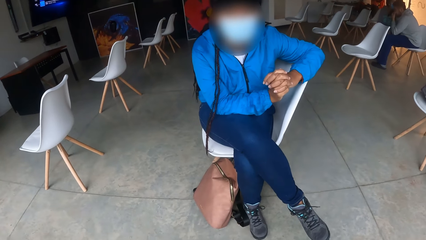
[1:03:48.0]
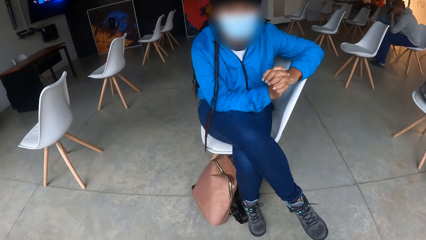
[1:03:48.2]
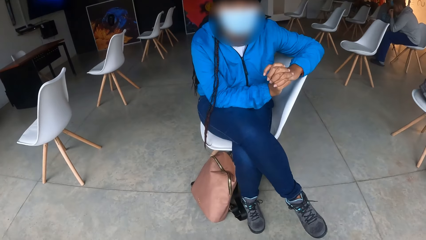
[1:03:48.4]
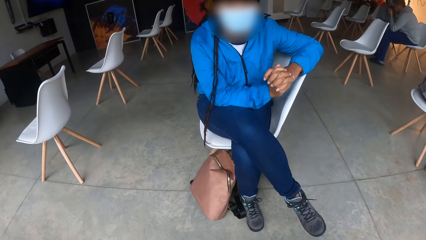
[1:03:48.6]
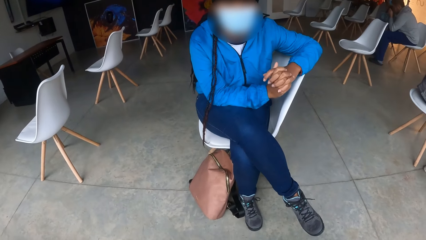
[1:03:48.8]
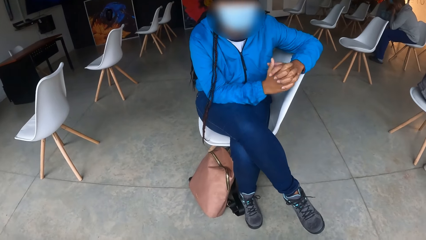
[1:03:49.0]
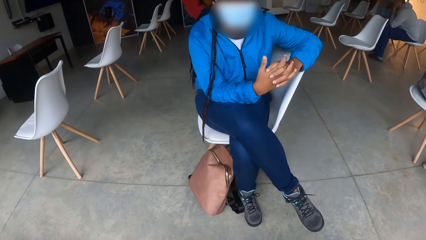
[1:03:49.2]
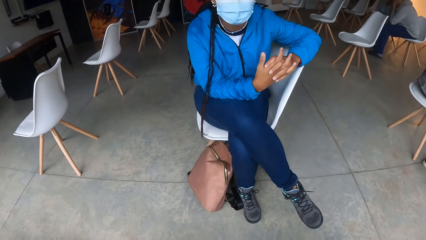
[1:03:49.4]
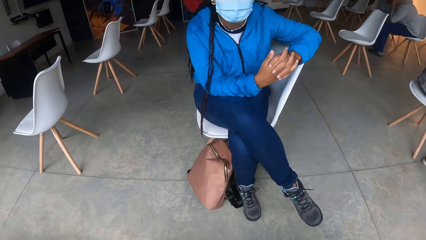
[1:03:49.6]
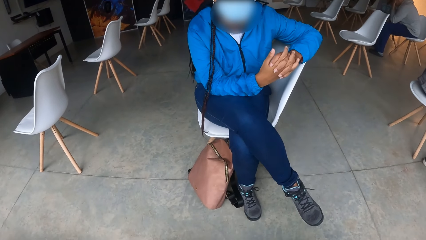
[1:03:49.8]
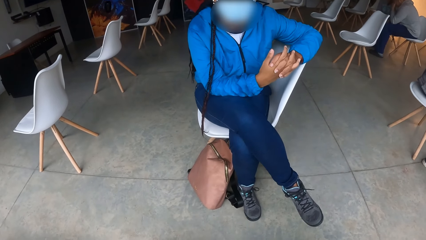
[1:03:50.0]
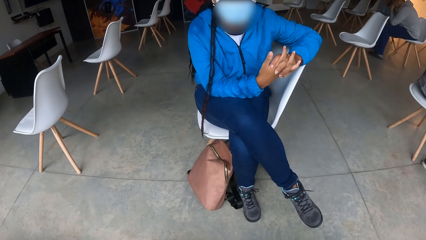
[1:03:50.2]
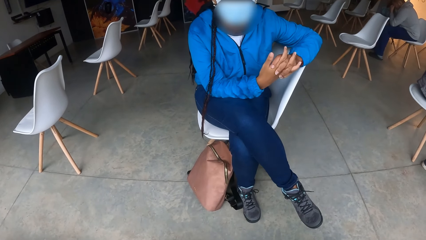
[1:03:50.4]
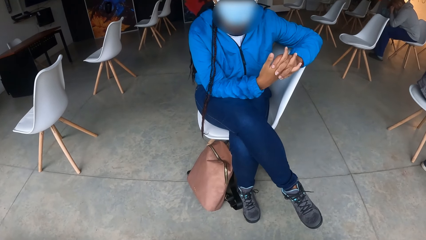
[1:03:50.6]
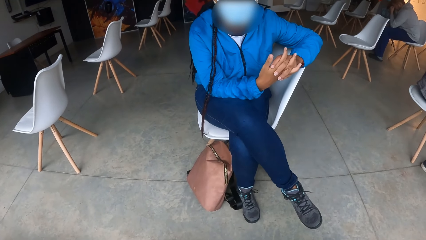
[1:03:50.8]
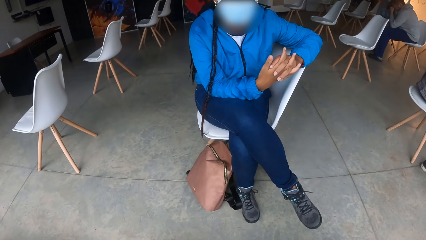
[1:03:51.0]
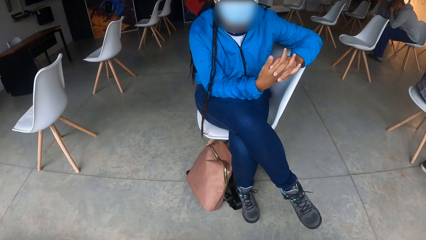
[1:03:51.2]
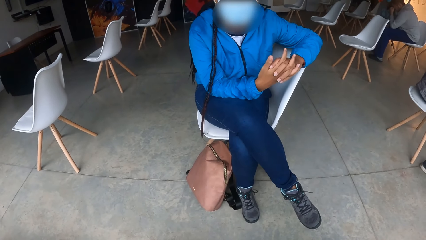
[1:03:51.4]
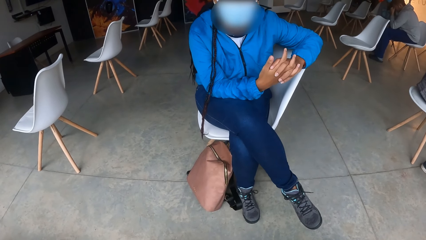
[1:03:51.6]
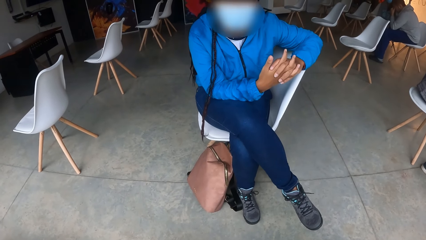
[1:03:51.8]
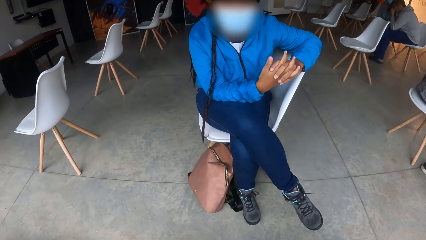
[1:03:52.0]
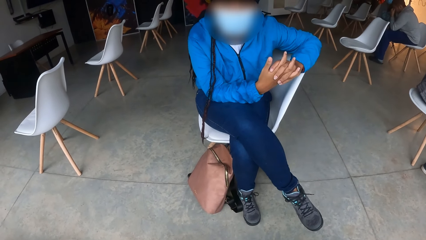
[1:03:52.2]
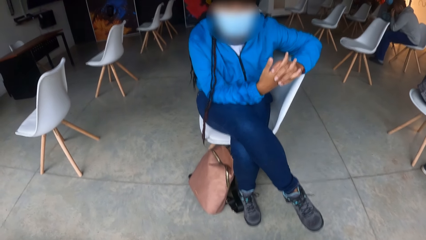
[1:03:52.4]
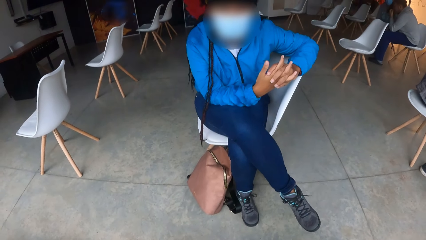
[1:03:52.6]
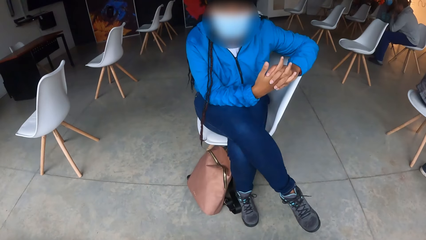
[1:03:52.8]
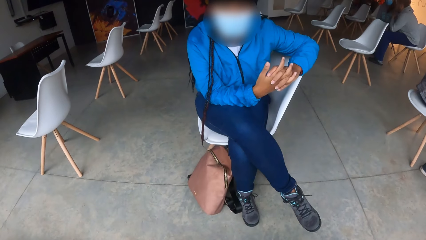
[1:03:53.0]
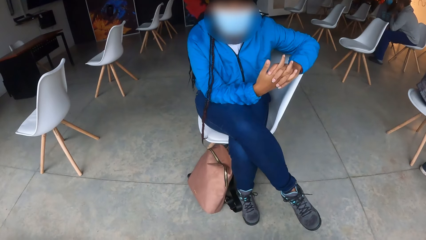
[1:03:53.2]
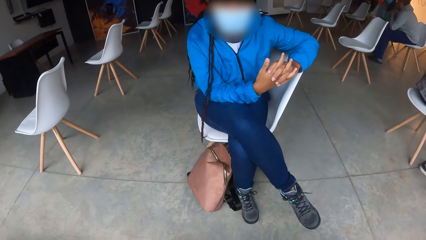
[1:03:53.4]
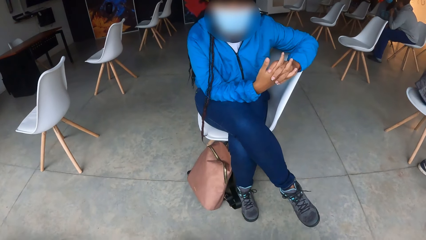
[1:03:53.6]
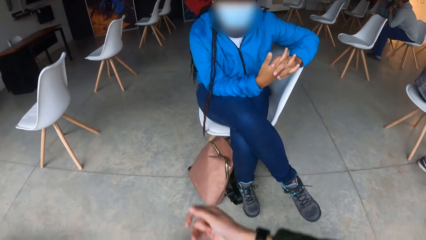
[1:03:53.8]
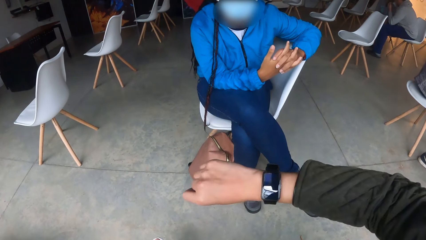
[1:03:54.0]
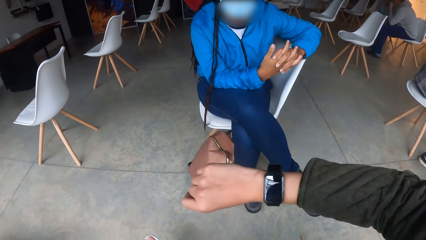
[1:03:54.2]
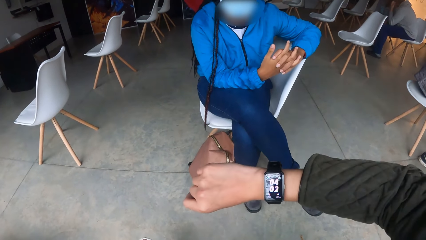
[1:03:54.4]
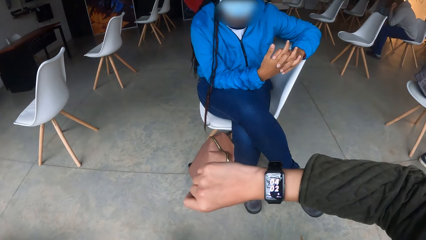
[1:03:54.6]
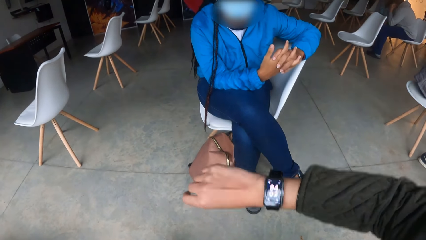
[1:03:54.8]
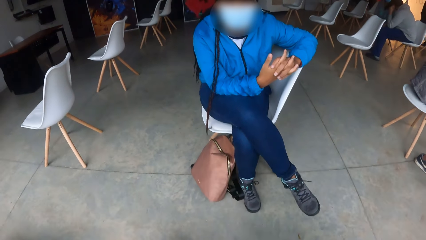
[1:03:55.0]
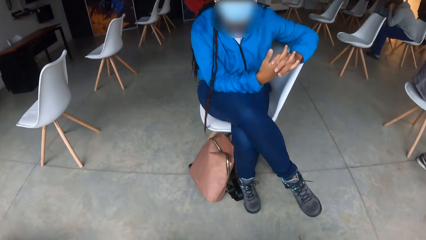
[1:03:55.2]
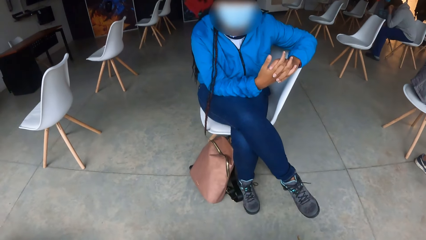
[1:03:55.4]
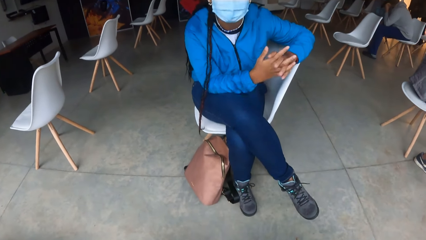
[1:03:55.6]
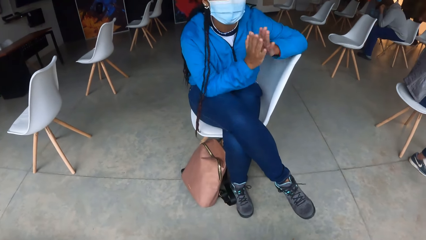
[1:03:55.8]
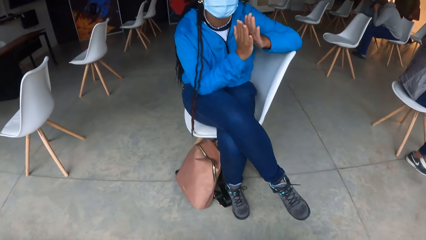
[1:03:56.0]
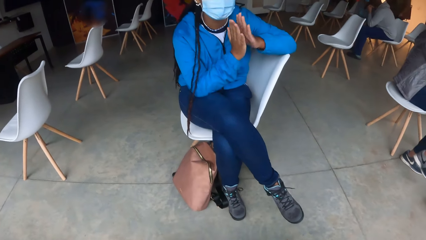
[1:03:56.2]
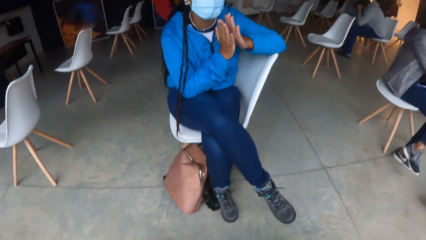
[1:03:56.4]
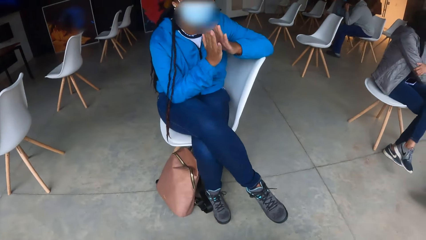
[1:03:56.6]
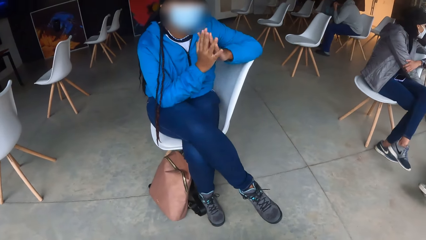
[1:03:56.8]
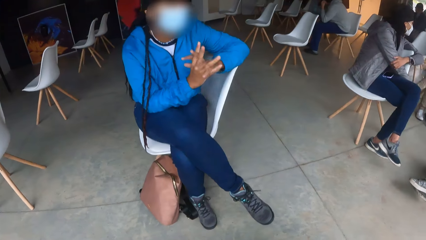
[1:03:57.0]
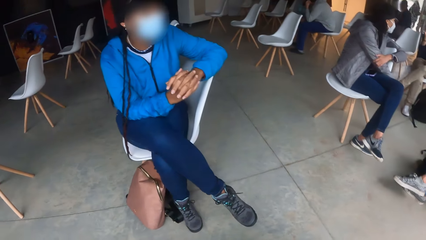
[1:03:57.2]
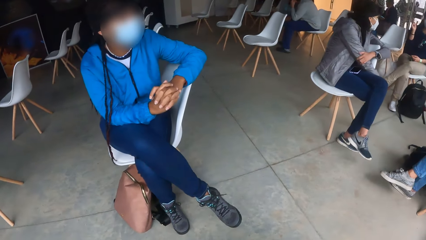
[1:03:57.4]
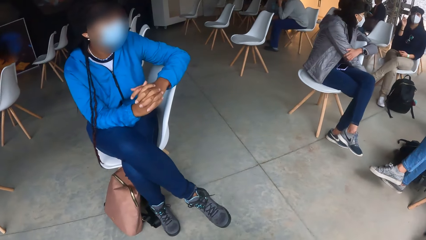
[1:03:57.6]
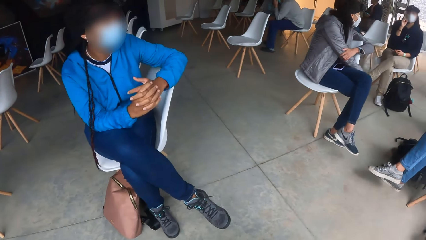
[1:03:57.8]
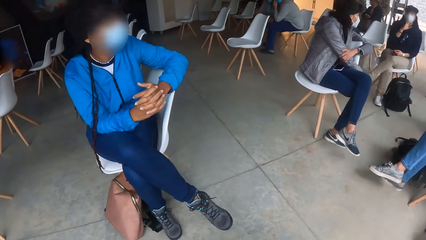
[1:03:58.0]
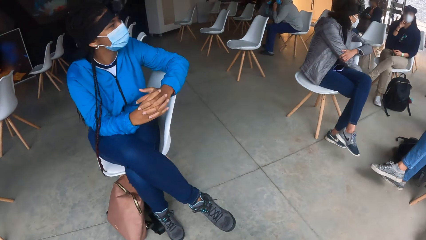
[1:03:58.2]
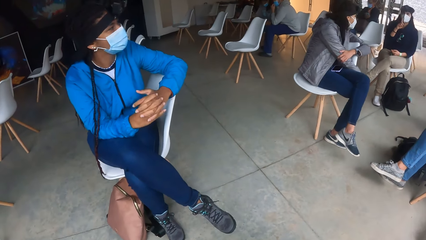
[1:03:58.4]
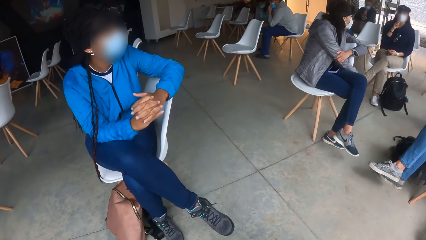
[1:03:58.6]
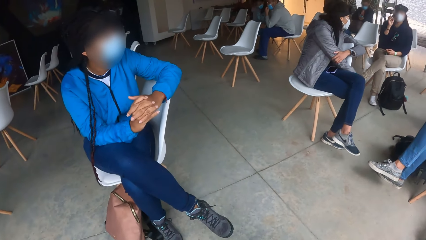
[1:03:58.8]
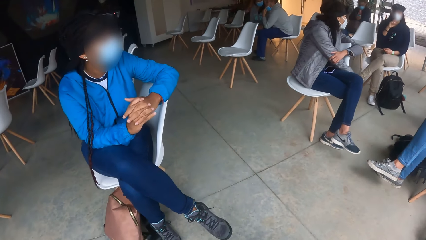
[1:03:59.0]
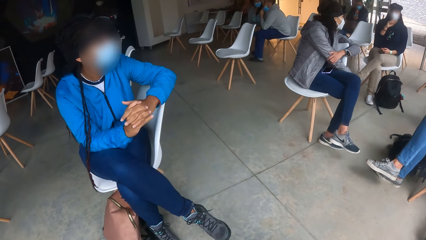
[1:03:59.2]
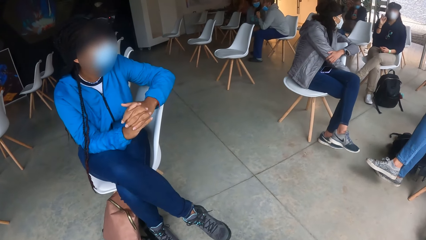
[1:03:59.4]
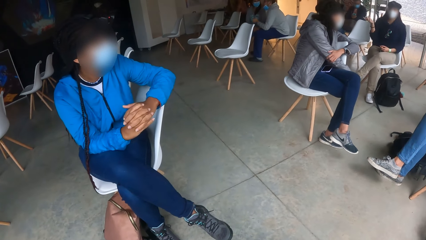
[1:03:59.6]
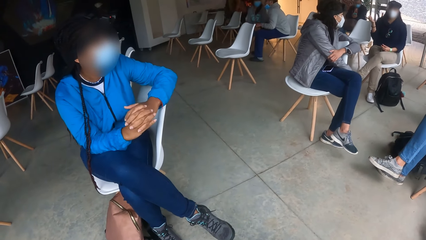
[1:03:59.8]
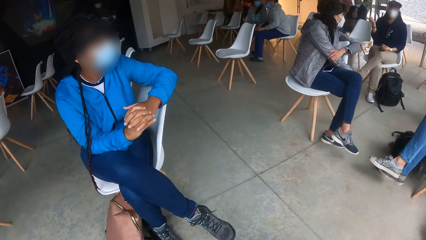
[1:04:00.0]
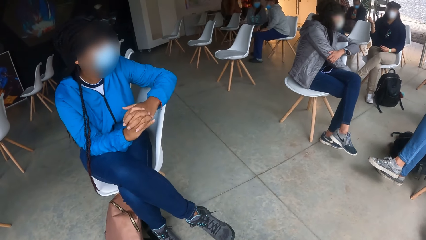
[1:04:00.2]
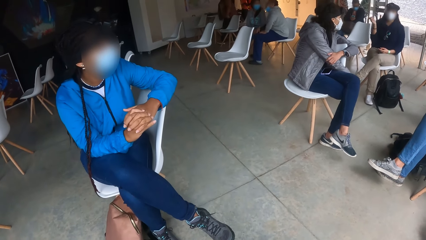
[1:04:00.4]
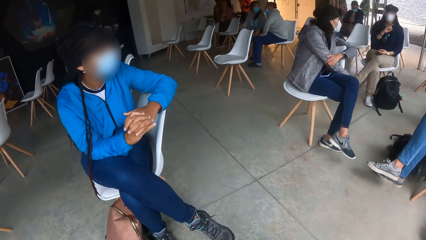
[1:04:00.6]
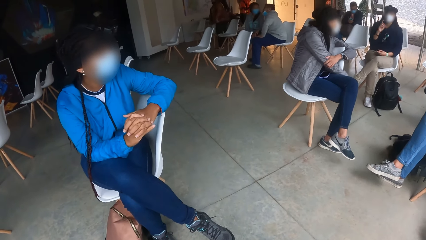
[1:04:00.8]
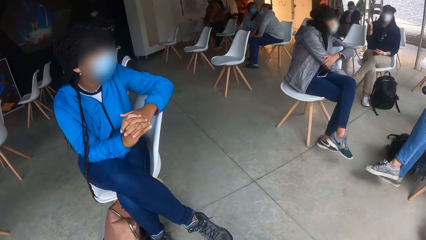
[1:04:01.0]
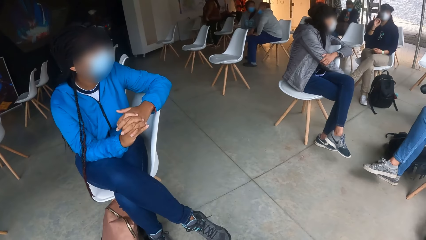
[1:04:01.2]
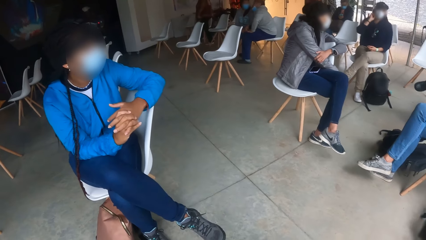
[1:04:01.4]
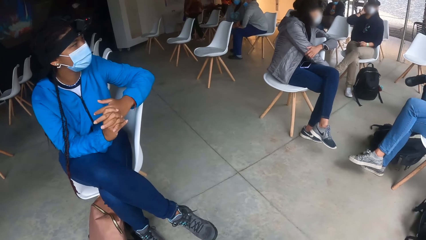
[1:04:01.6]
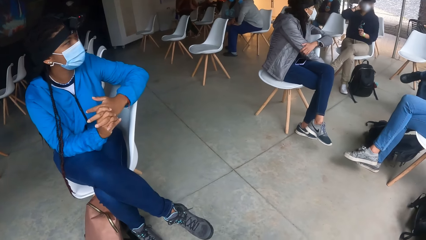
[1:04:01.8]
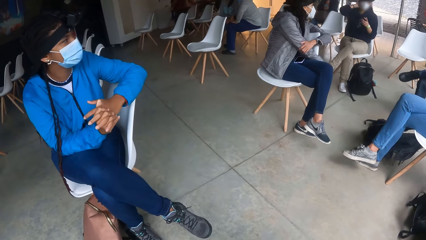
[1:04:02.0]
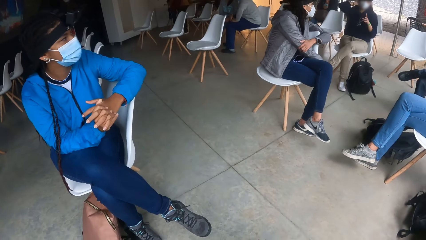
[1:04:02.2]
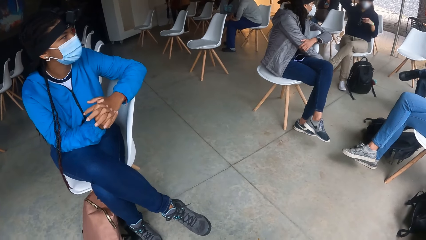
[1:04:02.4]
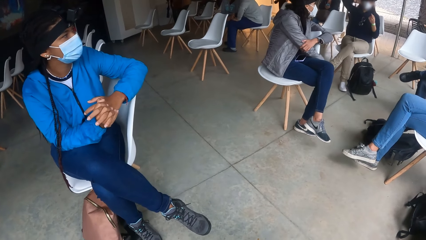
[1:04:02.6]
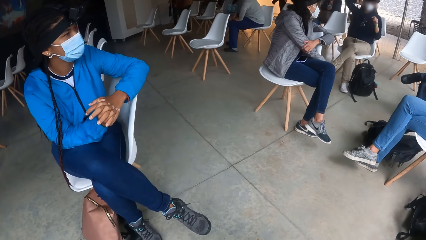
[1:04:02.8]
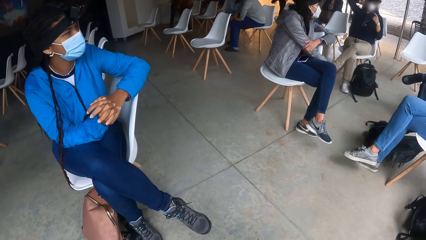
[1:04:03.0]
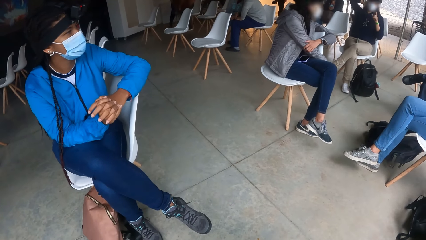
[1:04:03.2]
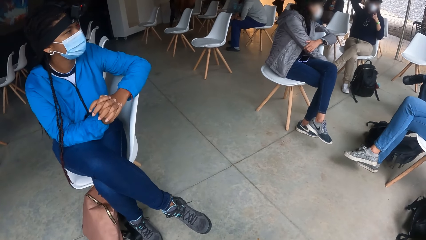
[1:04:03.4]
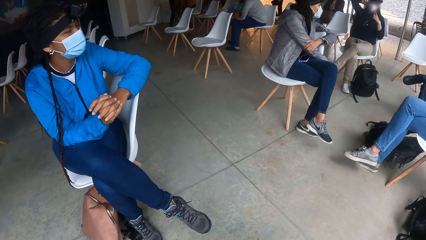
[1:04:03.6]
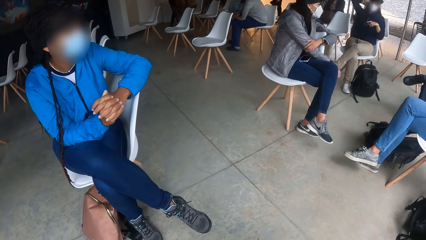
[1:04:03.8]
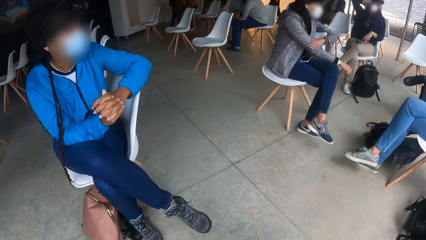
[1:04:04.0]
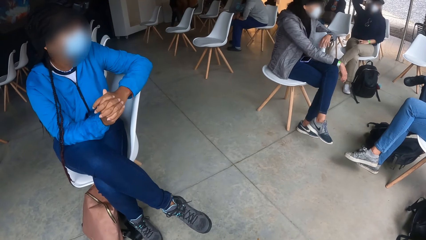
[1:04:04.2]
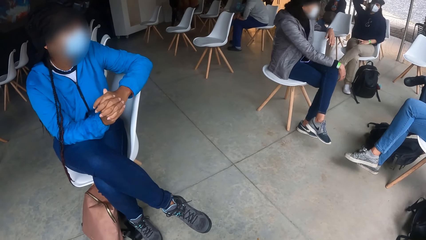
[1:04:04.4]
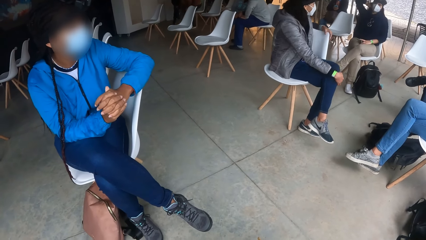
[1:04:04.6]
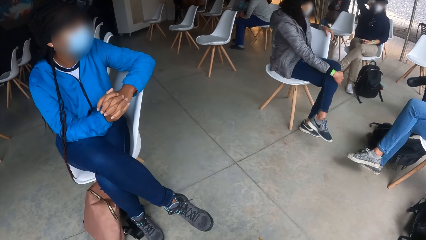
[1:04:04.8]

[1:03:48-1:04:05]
The camera wearer looks at a wristwatch on her right hand. She interacts with a woman. The woman claps her hands together. The woman holds her hands together. The camera wearer watches a group of people converse with each other.
